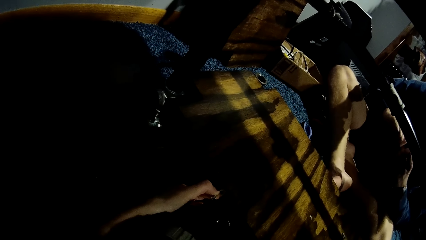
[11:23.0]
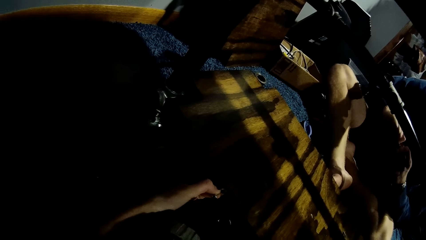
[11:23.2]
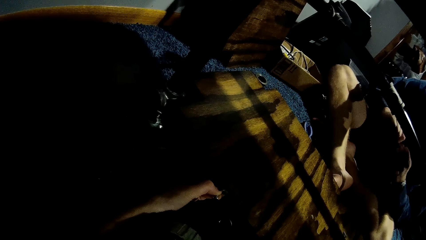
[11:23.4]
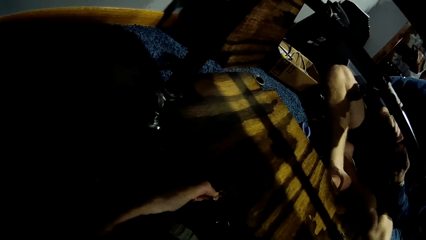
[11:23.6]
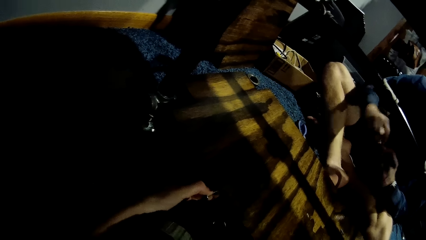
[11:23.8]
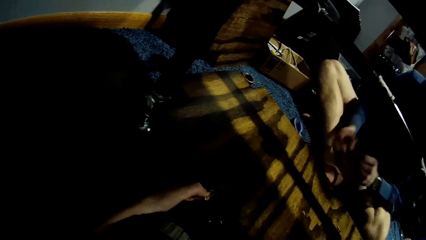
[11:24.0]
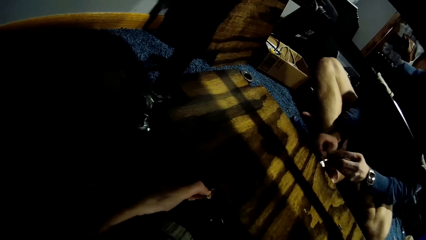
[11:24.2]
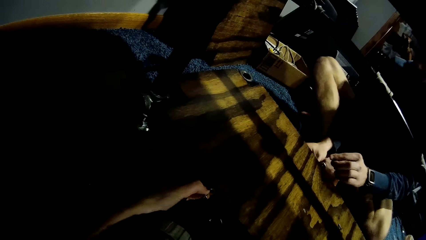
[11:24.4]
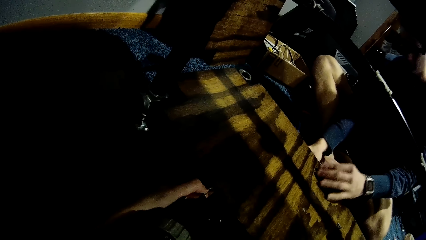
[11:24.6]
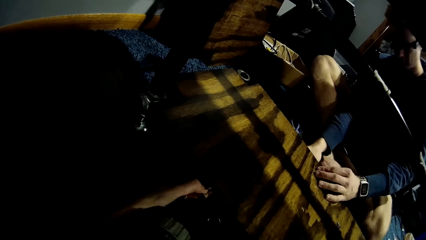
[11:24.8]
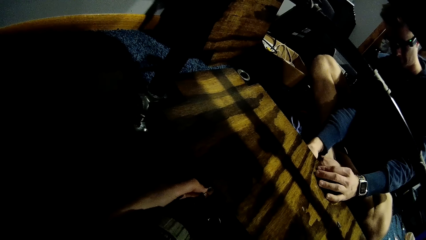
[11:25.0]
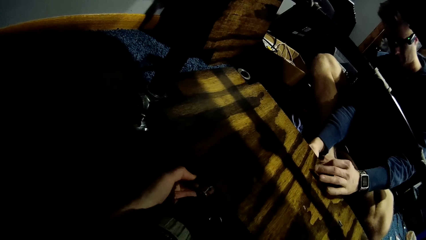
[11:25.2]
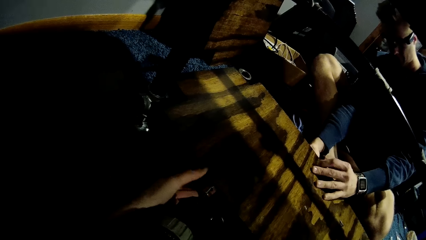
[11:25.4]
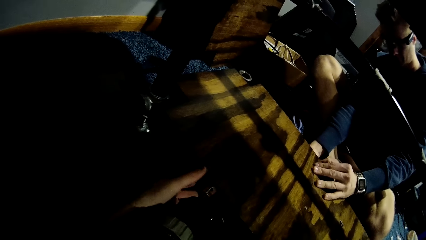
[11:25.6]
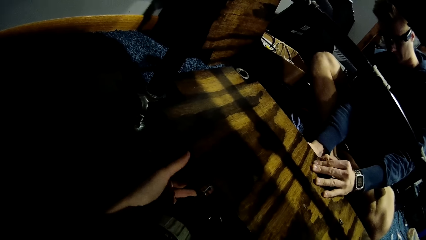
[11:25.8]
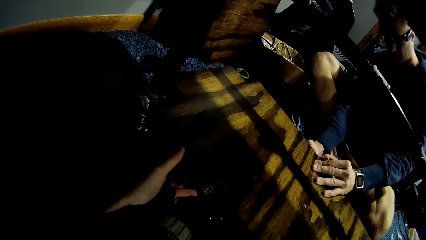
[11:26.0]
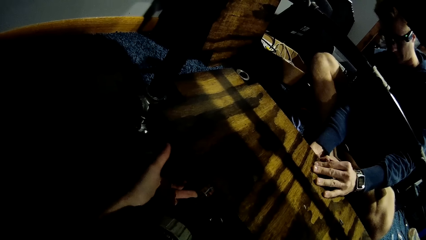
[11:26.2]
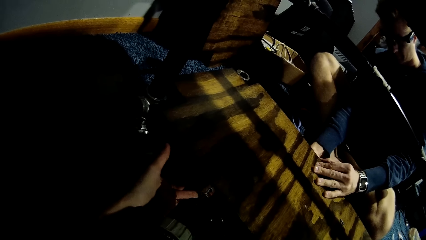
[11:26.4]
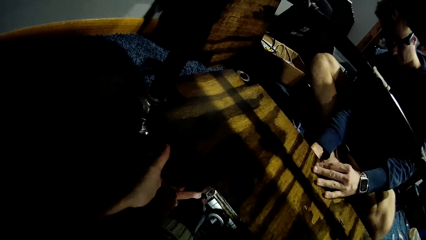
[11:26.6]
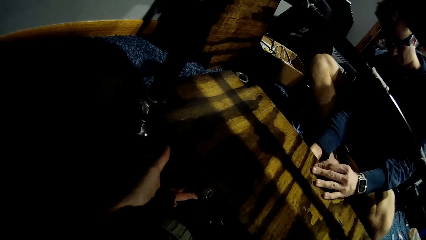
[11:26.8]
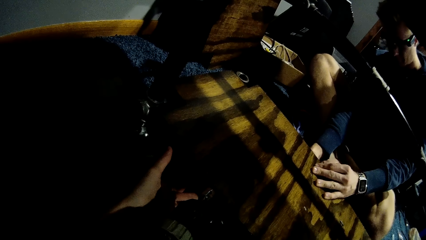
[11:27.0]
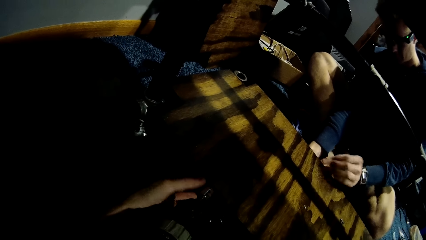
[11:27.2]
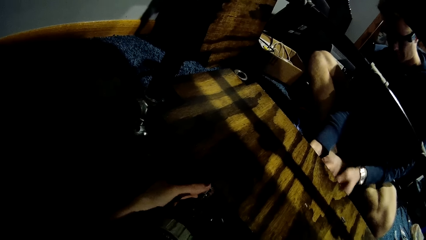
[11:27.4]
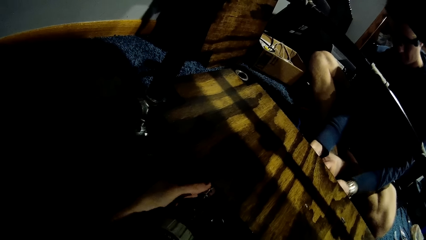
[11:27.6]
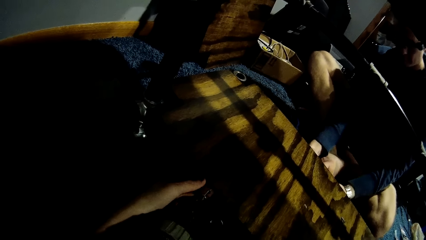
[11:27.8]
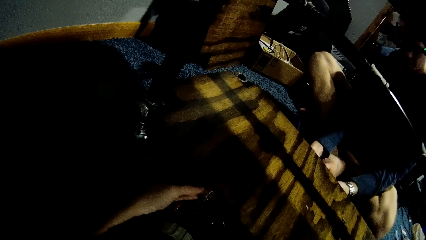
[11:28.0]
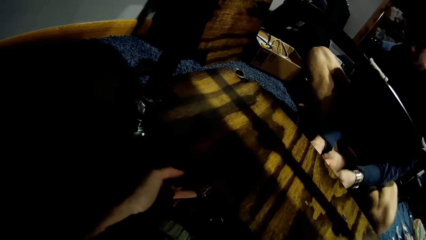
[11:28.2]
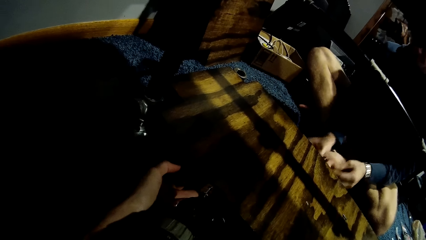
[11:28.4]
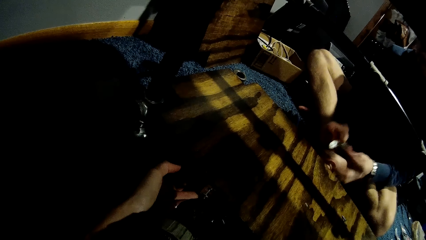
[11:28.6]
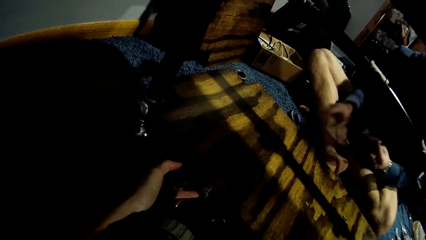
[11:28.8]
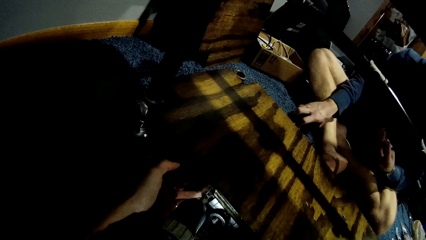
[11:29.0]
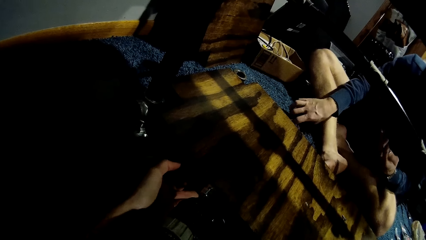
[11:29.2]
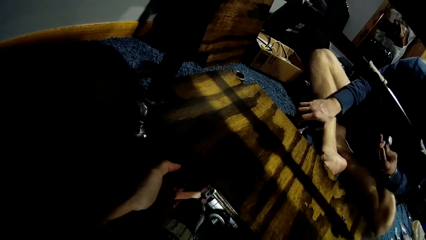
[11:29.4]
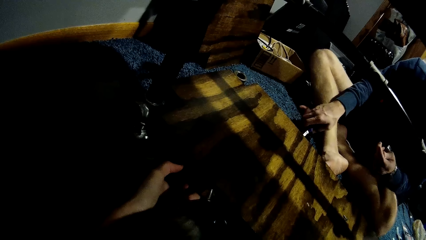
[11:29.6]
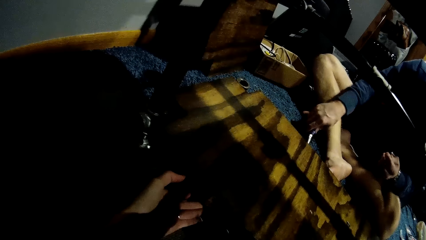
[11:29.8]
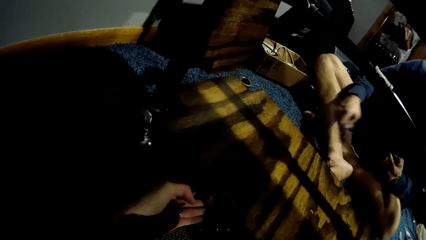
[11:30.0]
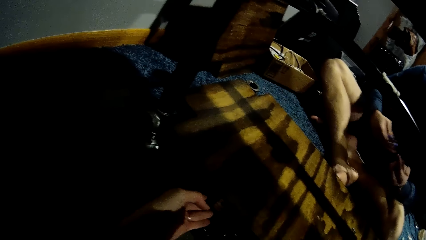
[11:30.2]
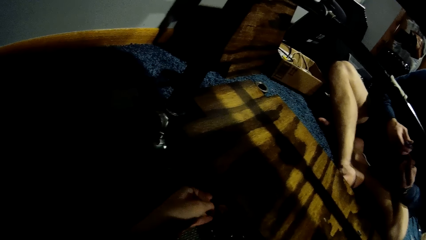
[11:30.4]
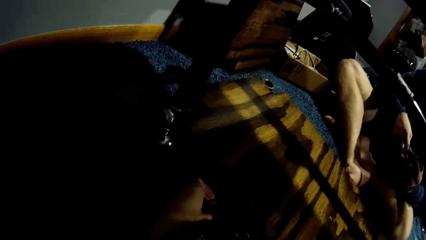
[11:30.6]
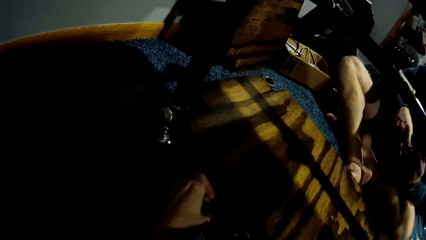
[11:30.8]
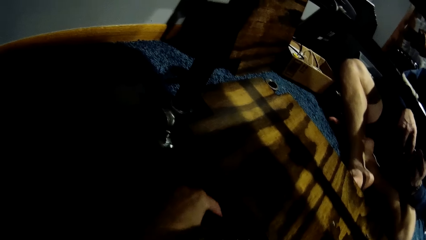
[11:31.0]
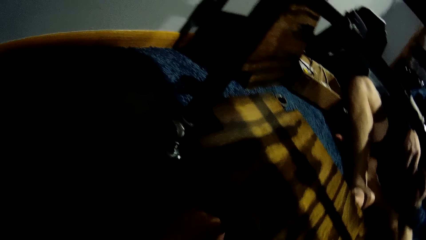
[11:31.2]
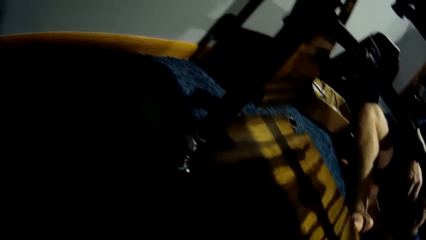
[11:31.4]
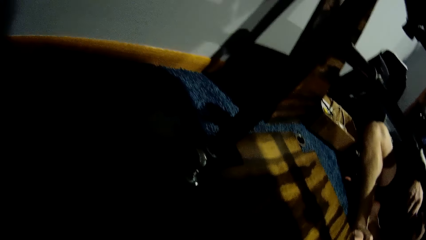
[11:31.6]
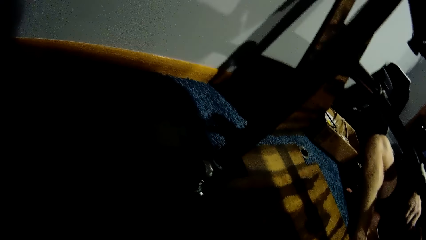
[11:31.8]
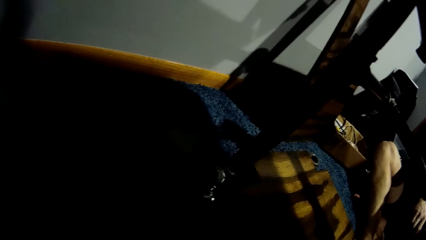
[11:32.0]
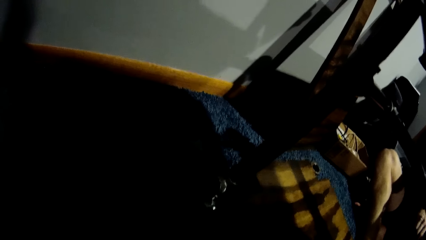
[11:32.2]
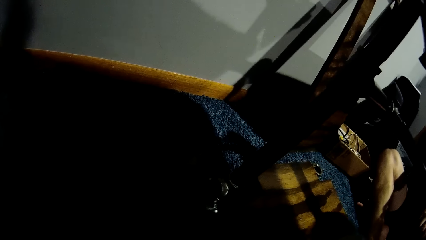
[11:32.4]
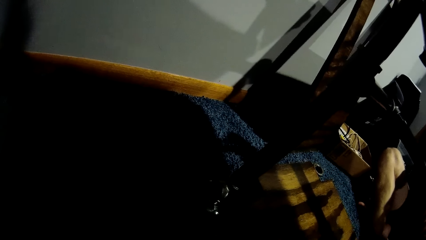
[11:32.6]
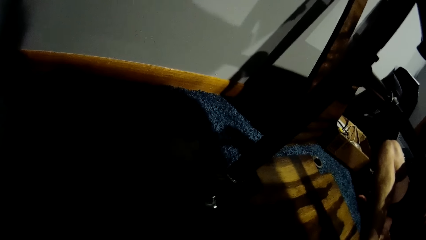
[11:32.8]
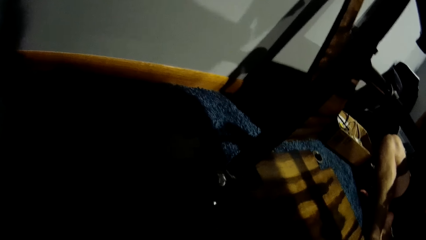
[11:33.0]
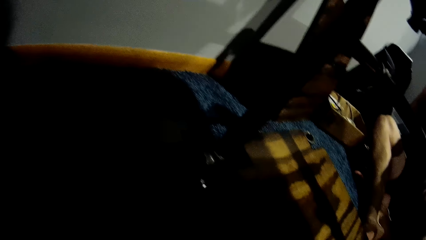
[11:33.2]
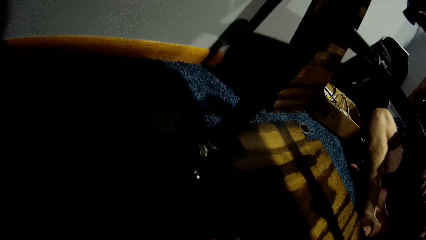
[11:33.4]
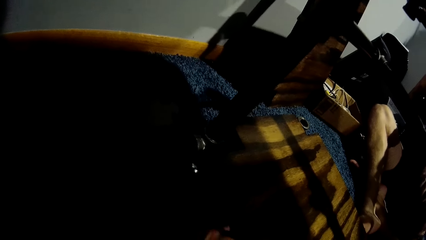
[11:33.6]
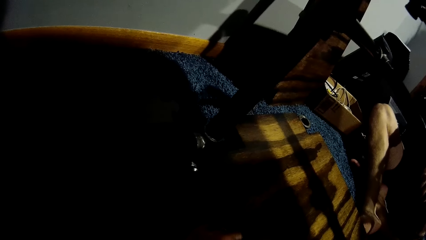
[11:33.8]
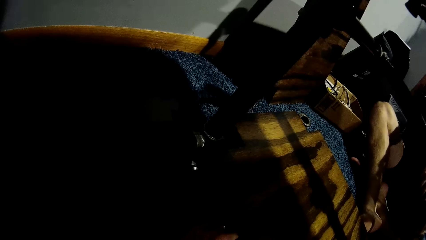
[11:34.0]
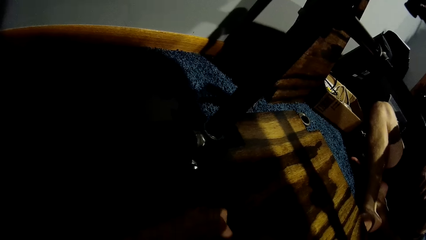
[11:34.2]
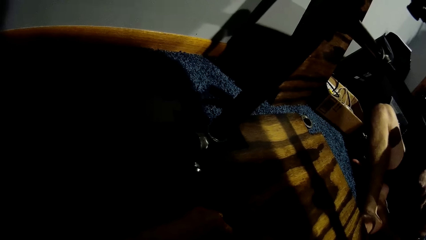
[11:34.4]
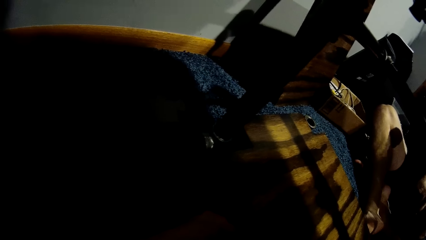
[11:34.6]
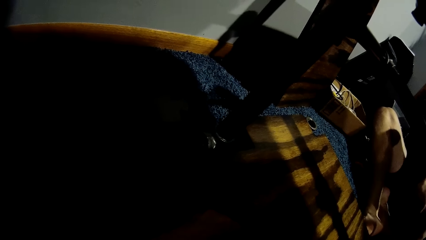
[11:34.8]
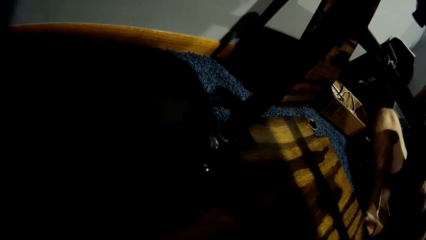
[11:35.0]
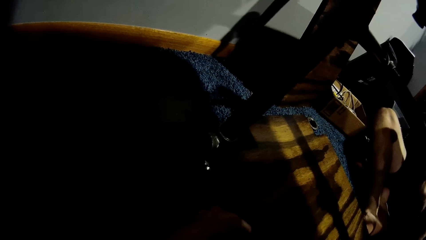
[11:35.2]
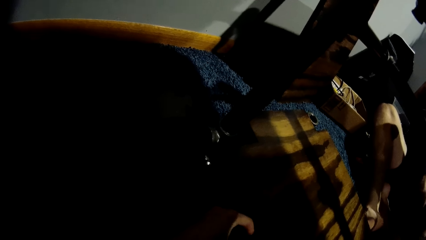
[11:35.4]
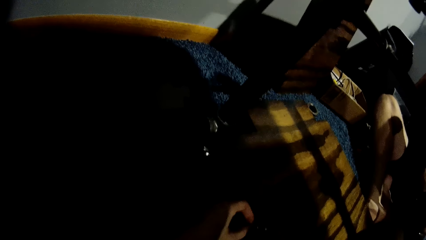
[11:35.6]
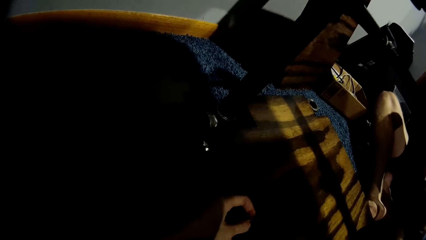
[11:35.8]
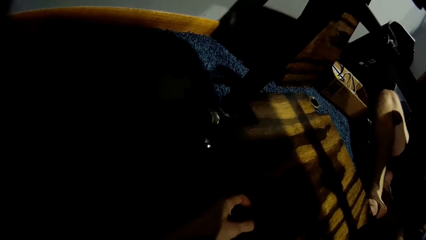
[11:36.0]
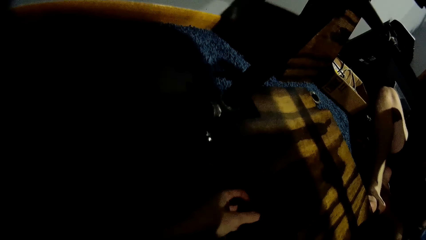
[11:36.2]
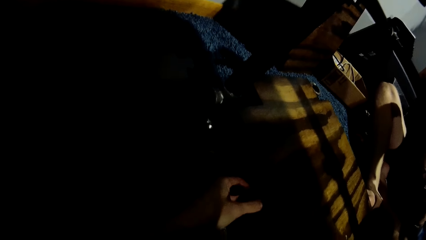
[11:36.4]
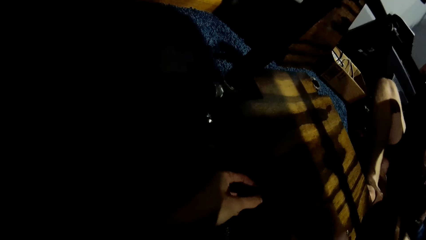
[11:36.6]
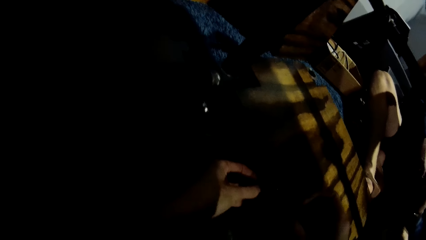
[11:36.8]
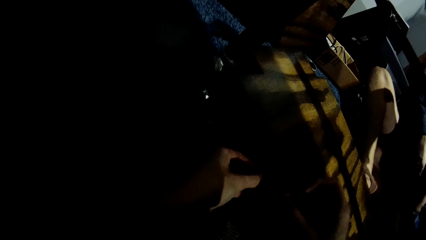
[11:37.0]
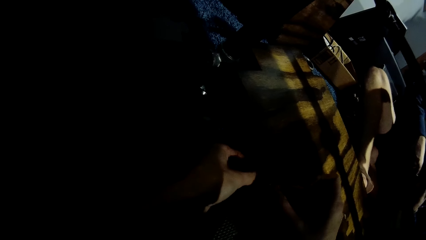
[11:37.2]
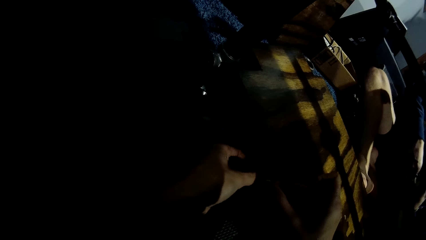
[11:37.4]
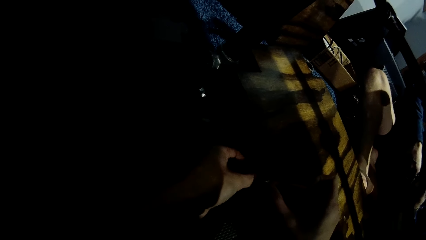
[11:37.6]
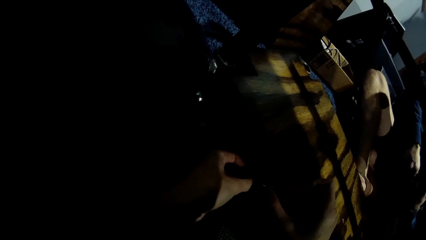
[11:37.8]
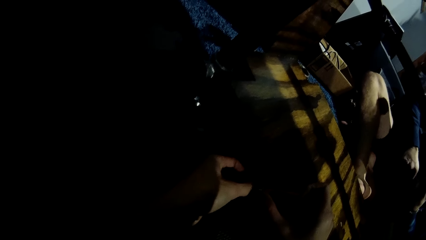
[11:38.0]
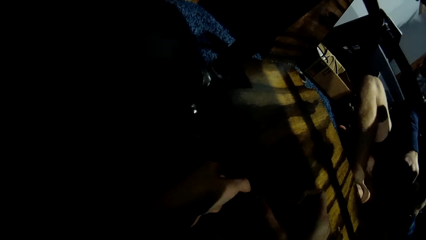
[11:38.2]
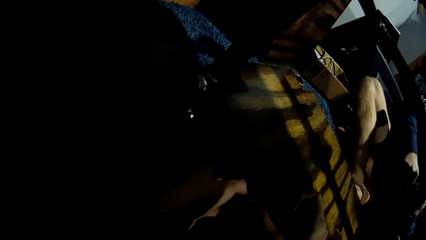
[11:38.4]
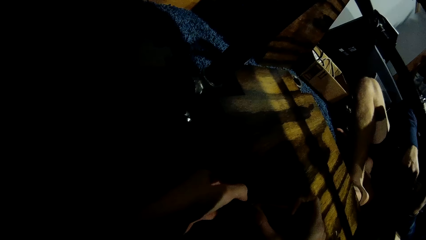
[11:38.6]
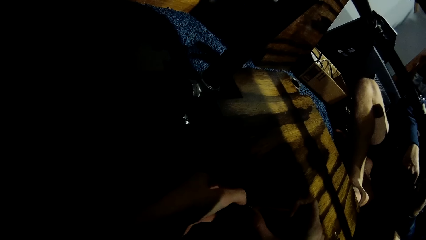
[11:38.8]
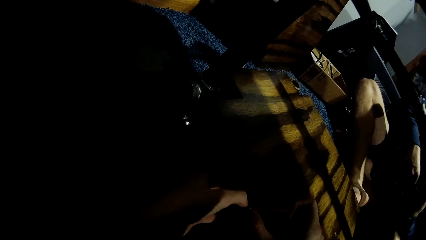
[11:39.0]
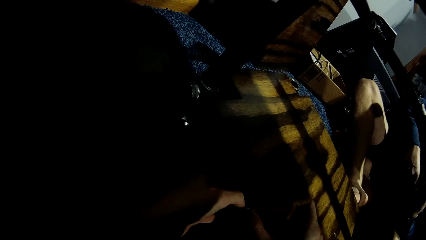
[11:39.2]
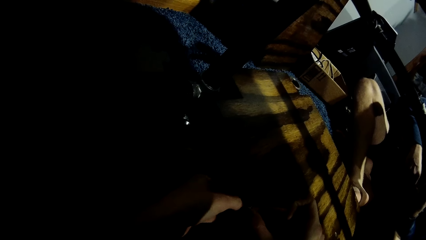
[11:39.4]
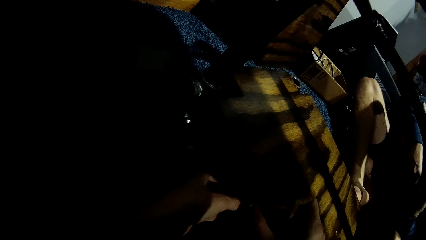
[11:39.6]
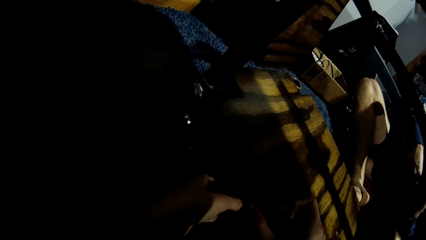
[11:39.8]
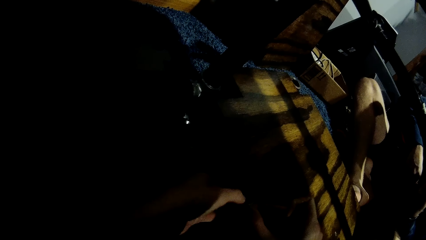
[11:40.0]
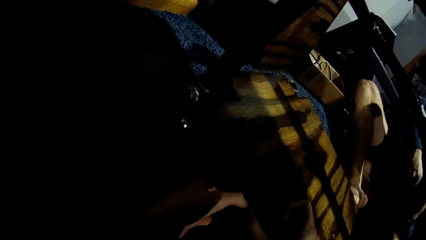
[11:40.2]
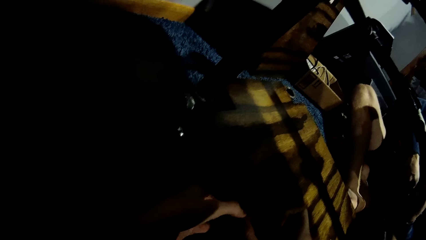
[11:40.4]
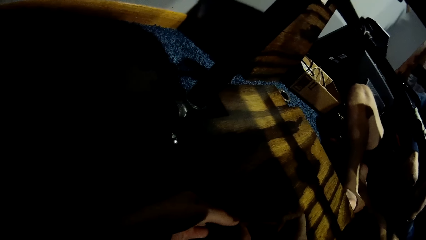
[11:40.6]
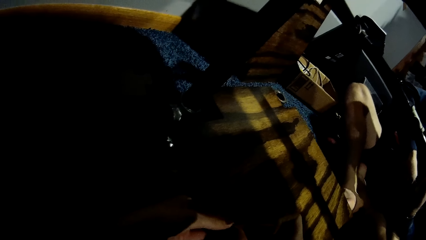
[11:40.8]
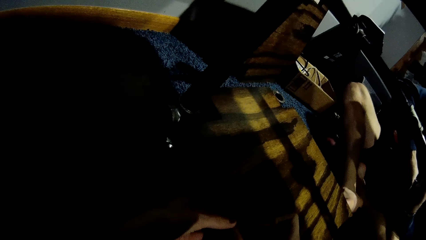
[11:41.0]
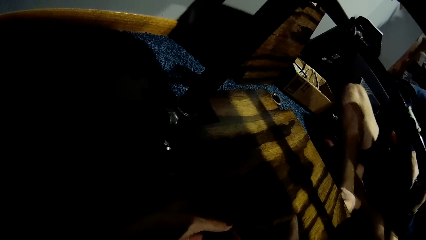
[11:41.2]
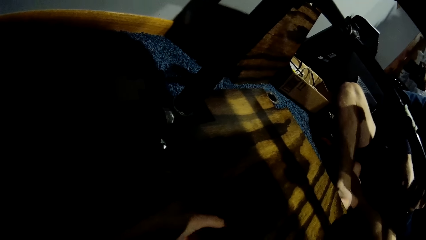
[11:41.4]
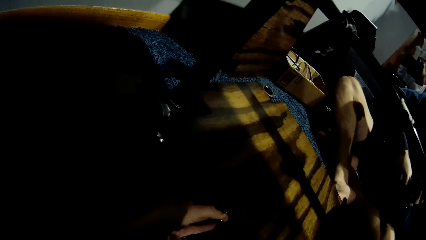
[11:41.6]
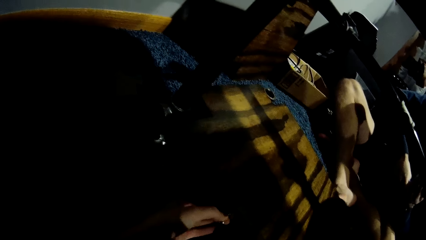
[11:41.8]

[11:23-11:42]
A man takes off the fourth metal pipe from the wood on the car lift with his left hand. The camera wearer makes holes to the cardboard. The man places the fourth metal pipe on the wood on the car lift with his left hand. The man fixes the cardboard. The camera wearer drills the wood on the car lift with the driller in her left hand. The man picks up the hinge and fixes the fourth metal pipe in both his hands. The man picks up the plier from the floor with his right hand and fixes the fourth metal pipe with the plier in his right hand. Another man fixes the hinge. The camera wearer tightens the knob. She places the third metal pipe on the wood on the car lift with her left hand.
